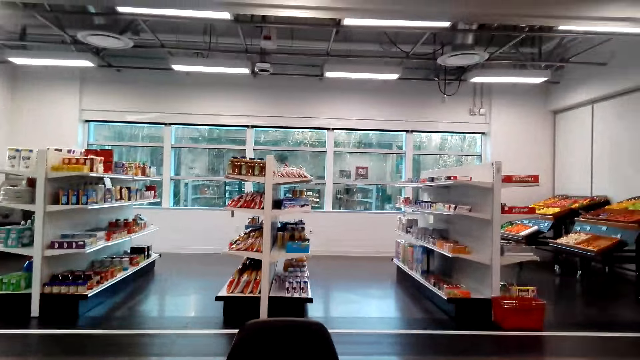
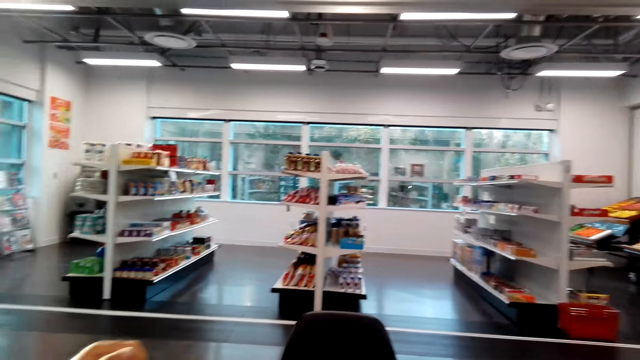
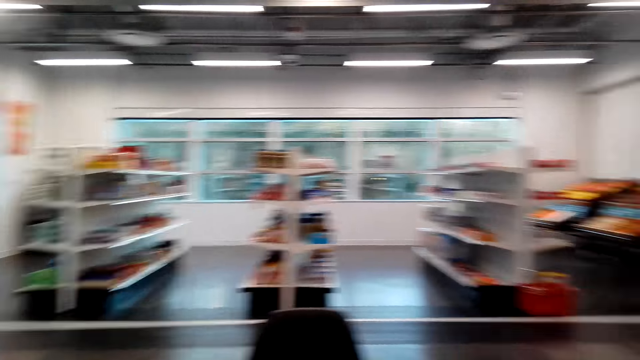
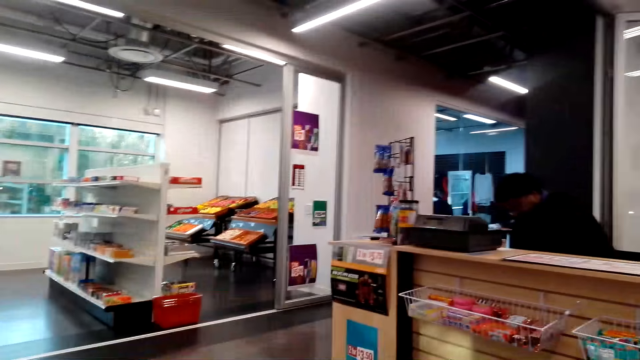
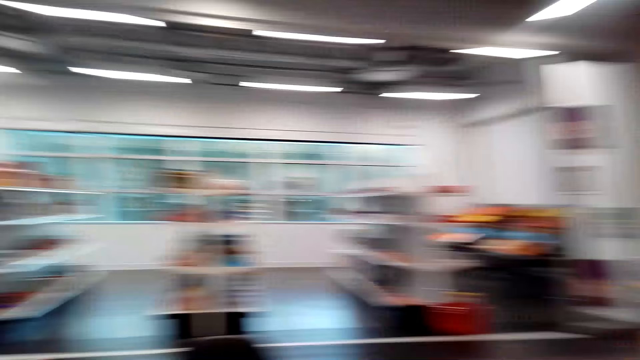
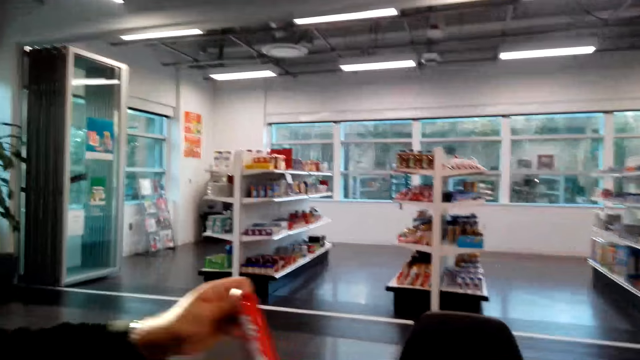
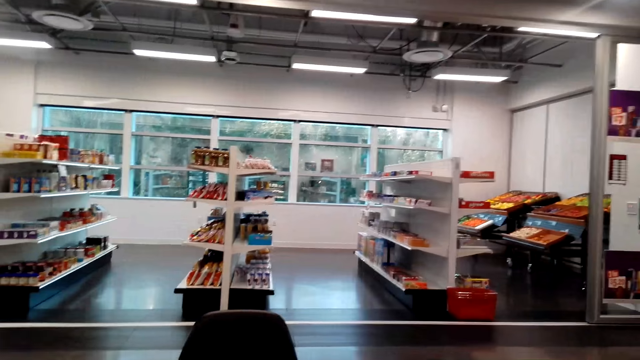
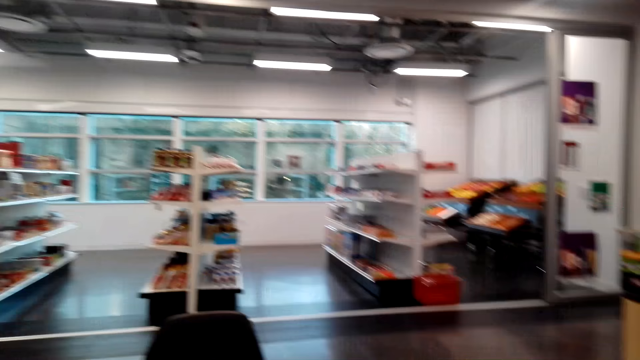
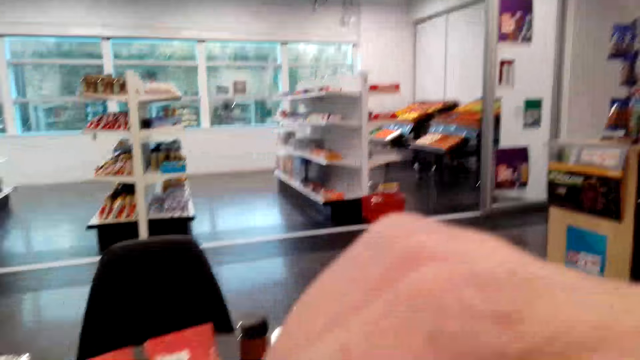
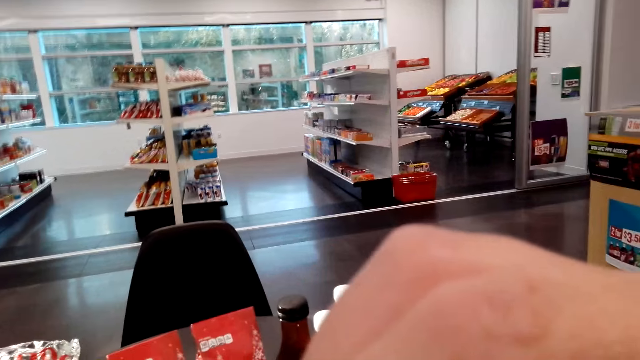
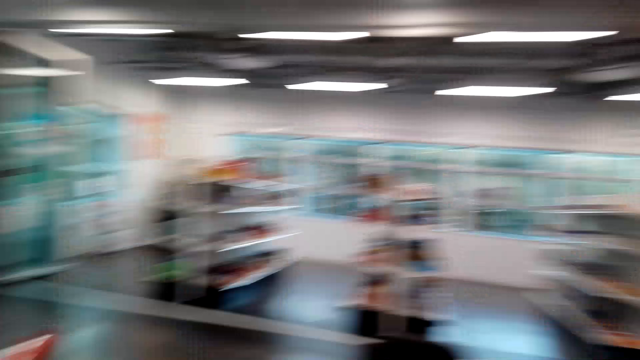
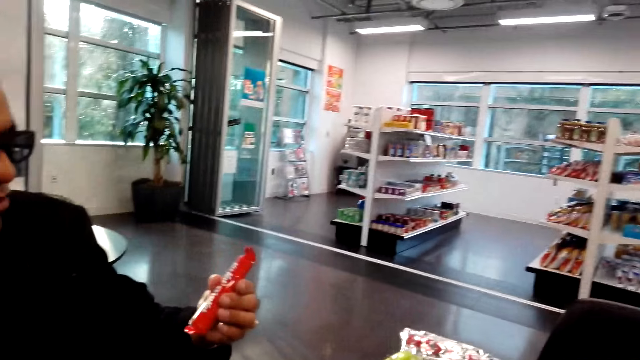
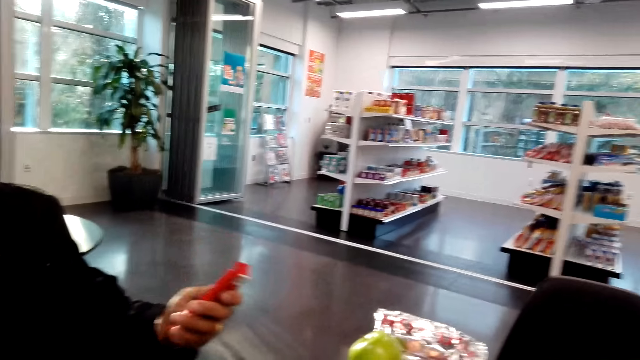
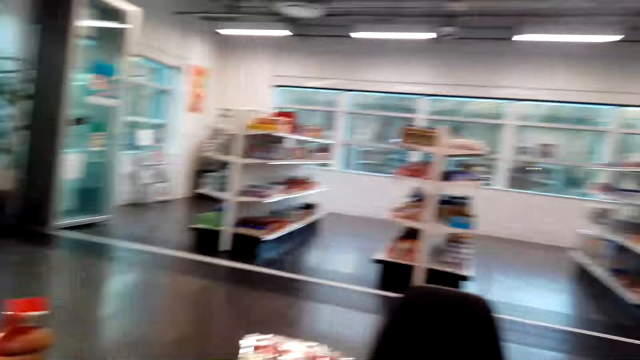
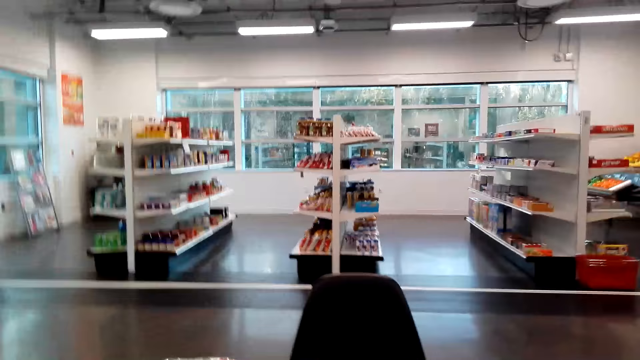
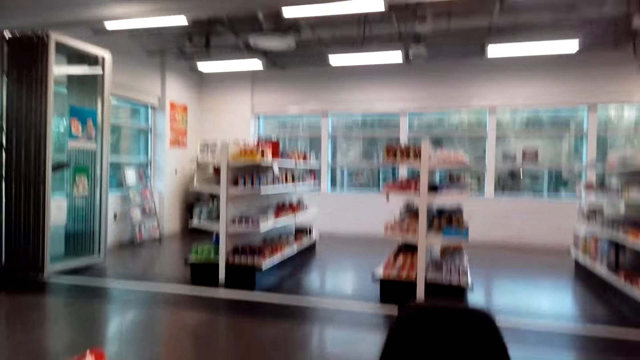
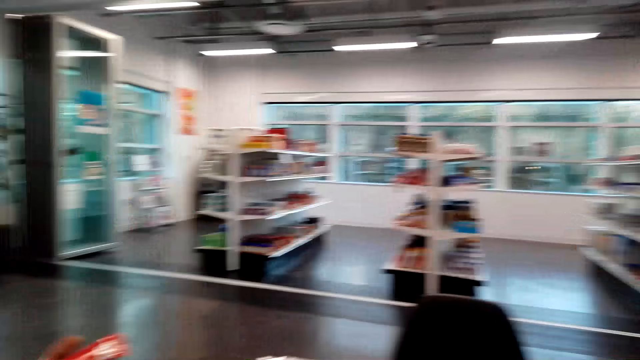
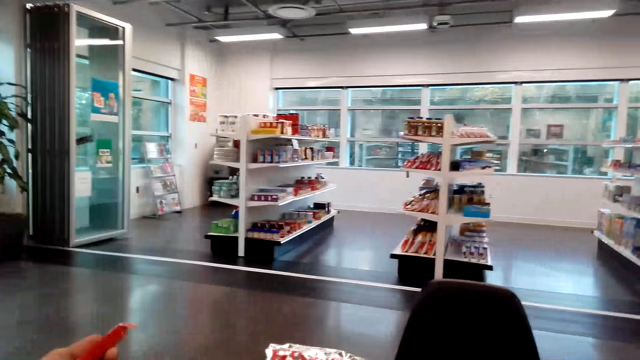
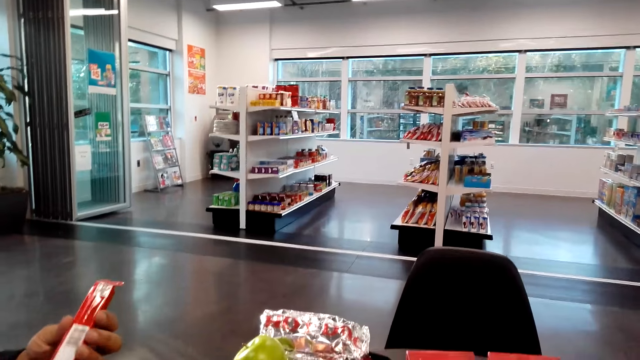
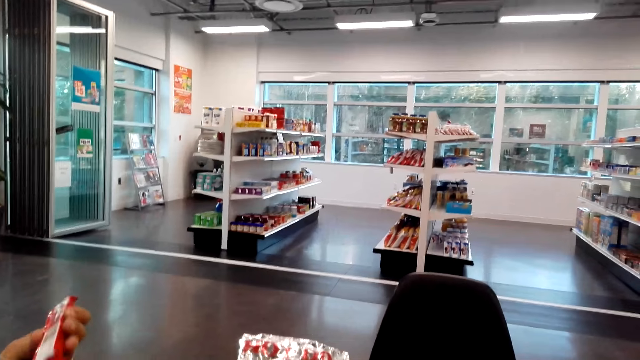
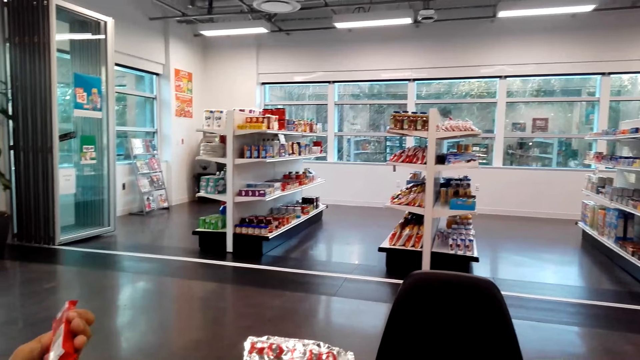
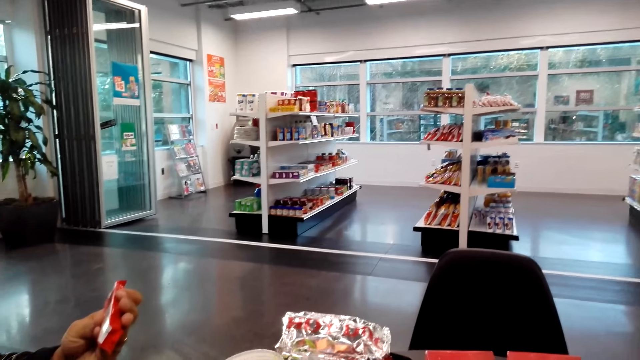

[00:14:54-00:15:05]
A man holds an object with his left hand. The camera wearer sits on the chair on the floor. They talk to the man. The man holds the object with his left hand. The camera wearer sits on the chair on the floor. They look around. The man holds the object with his left hand.

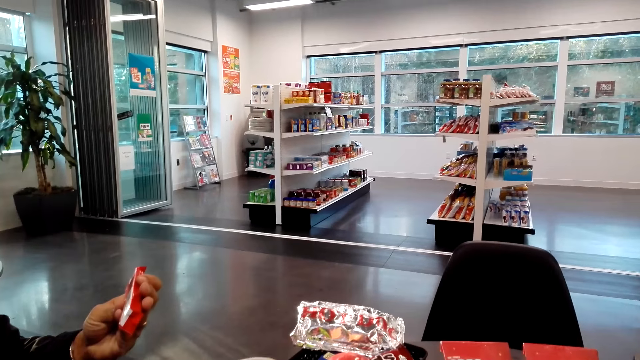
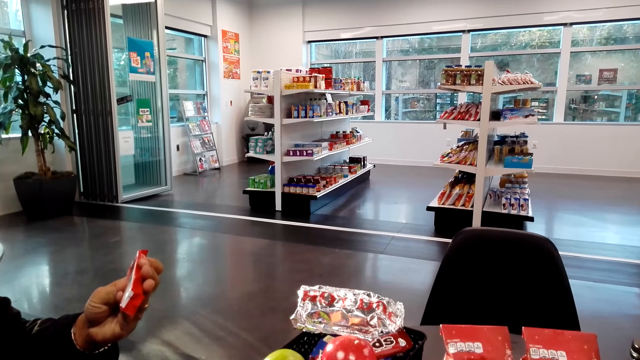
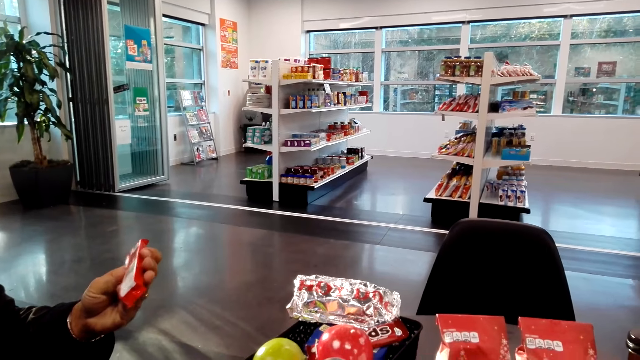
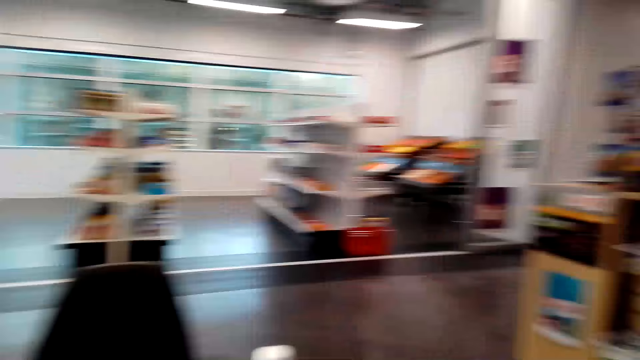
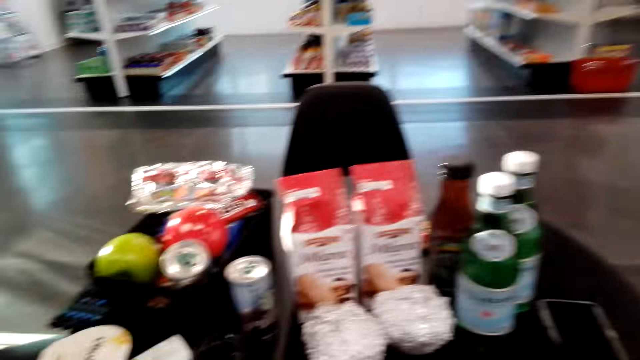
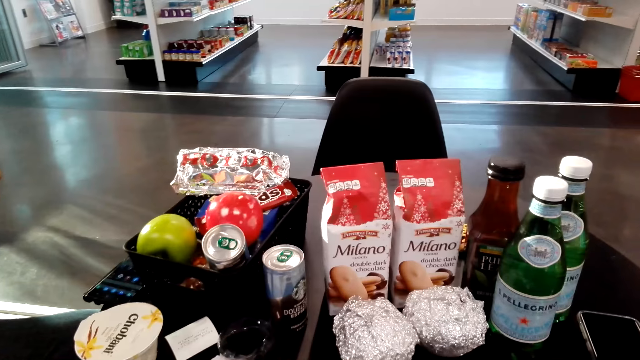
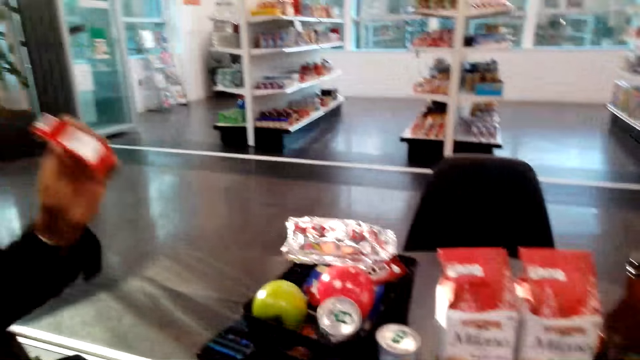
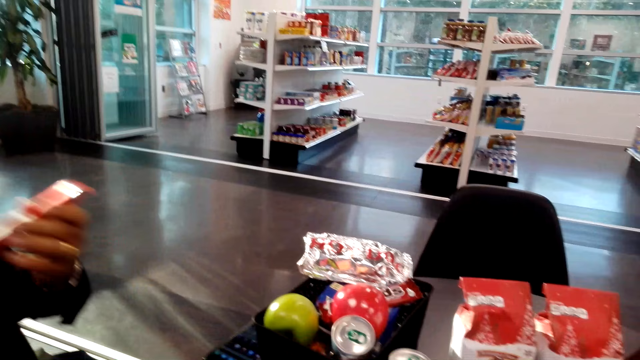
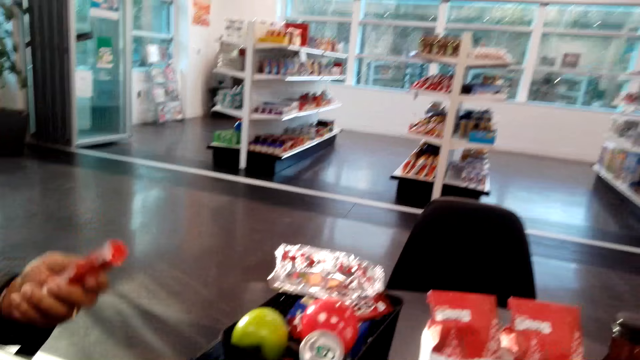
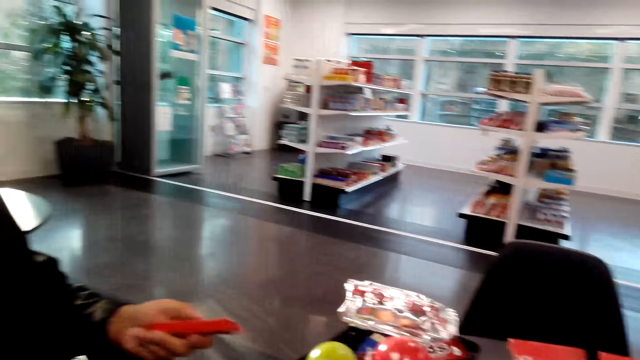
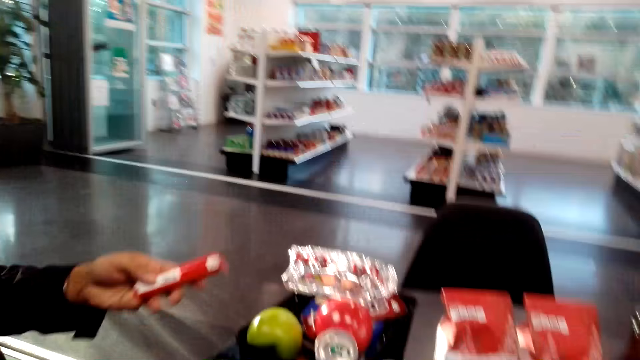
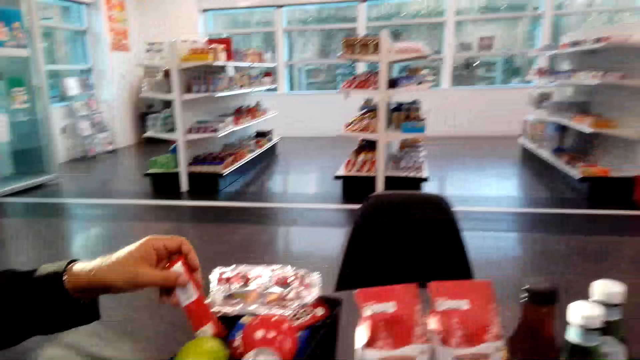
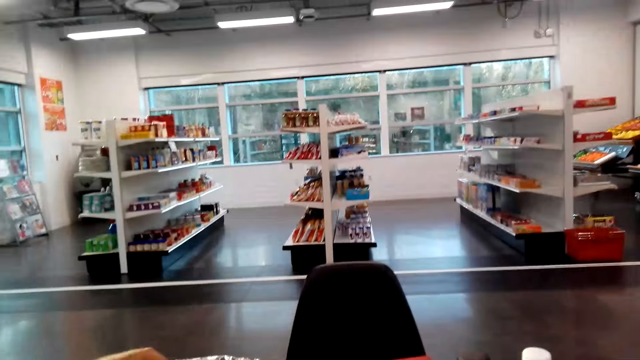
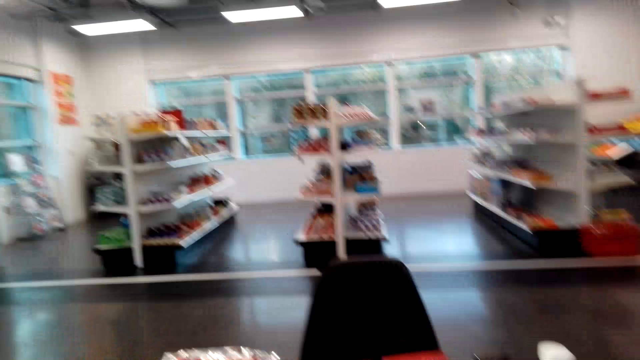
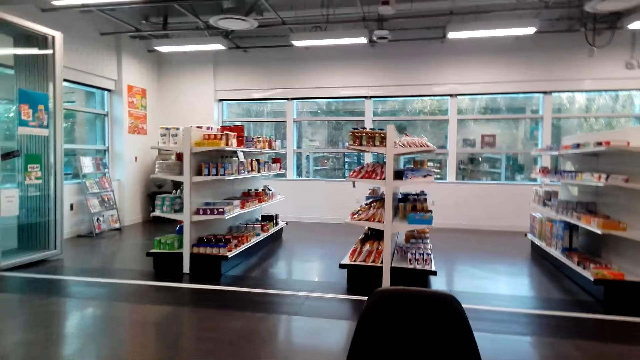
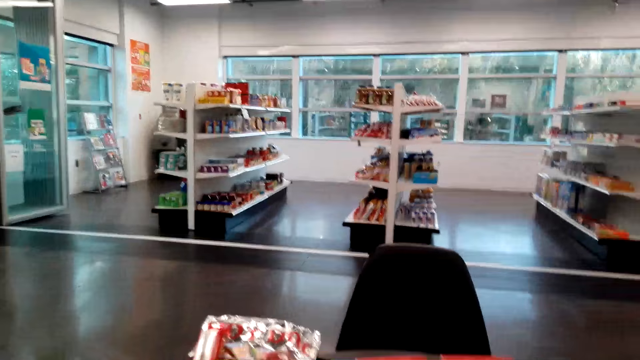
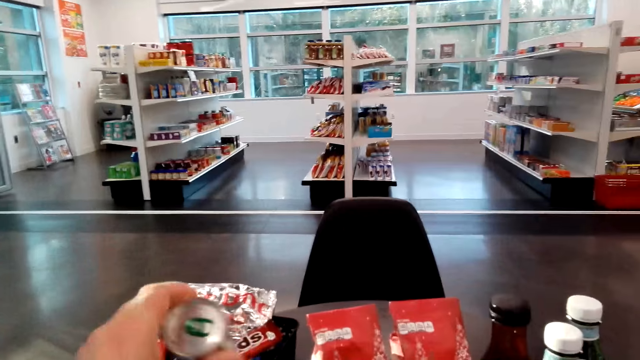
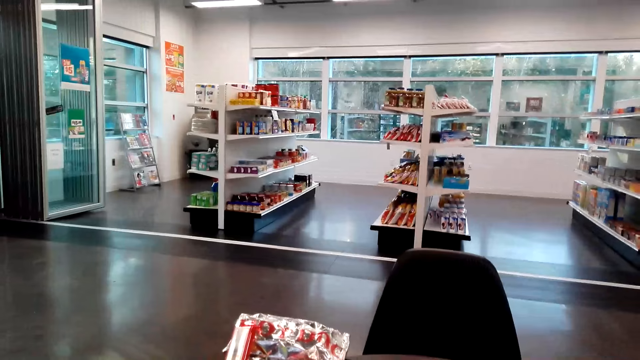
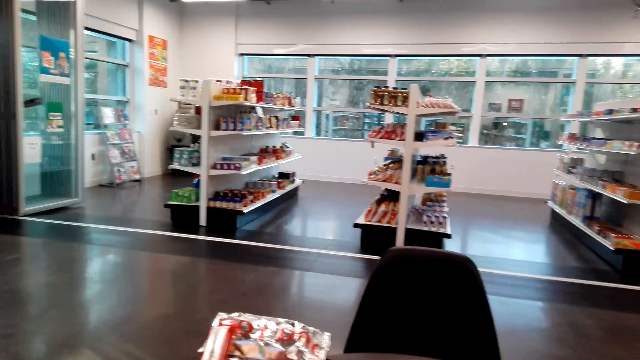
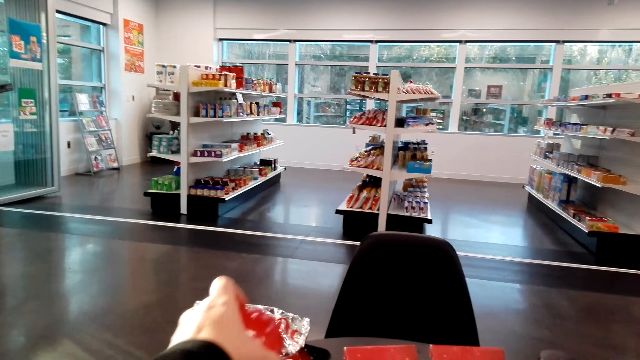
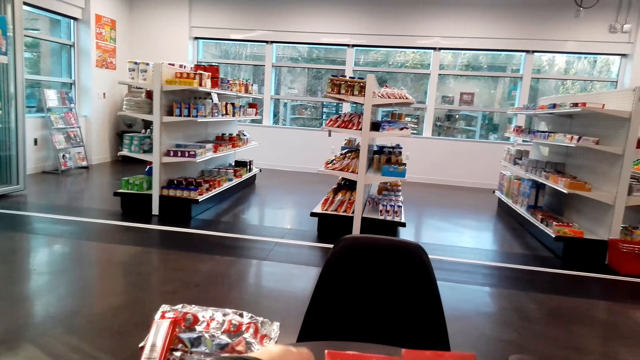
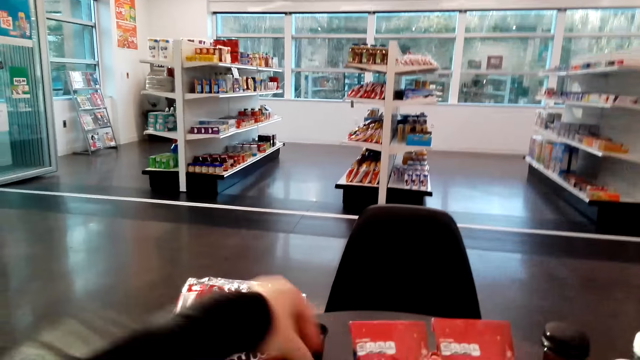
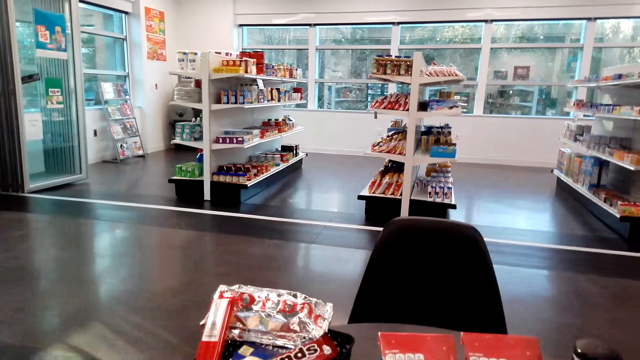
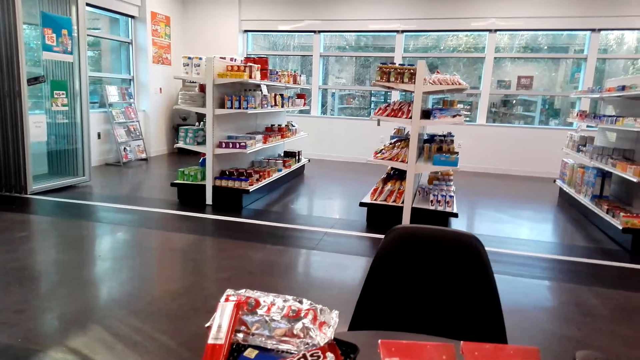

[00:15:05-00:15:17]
The camera wearer sits on the chair on the floor. A man puts something on the table. The camera wearer looks around. They sit on the chair on the floor. They pick up an object on the table.
